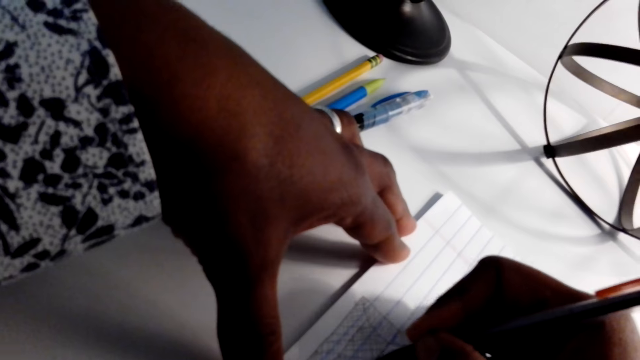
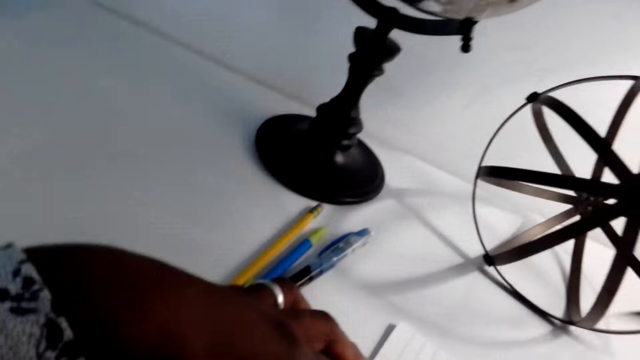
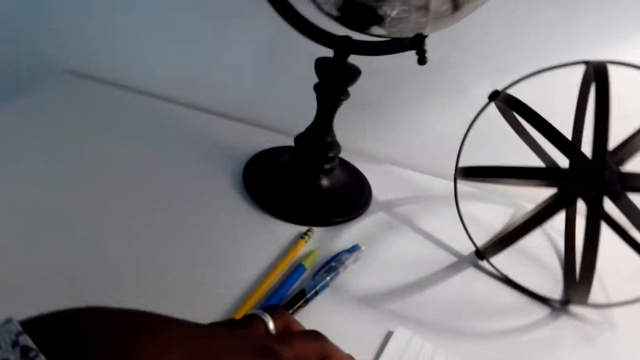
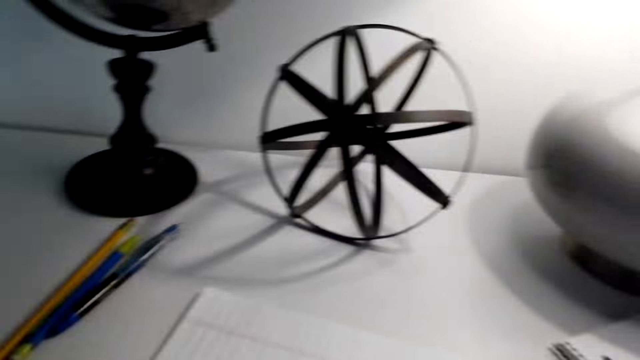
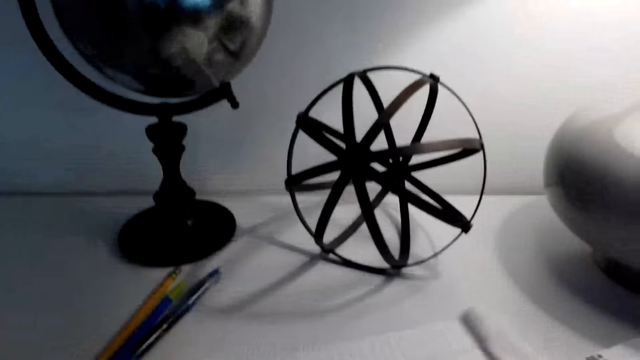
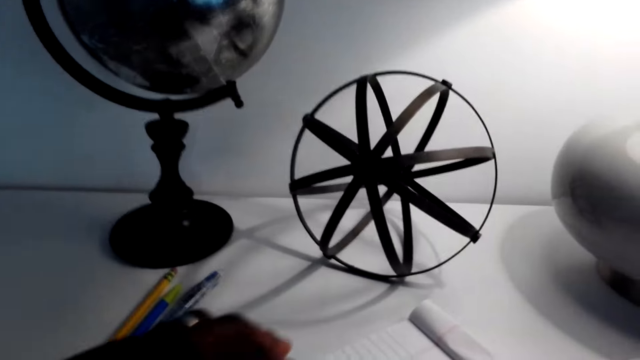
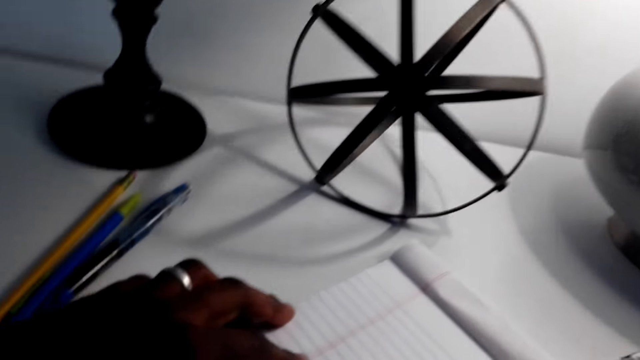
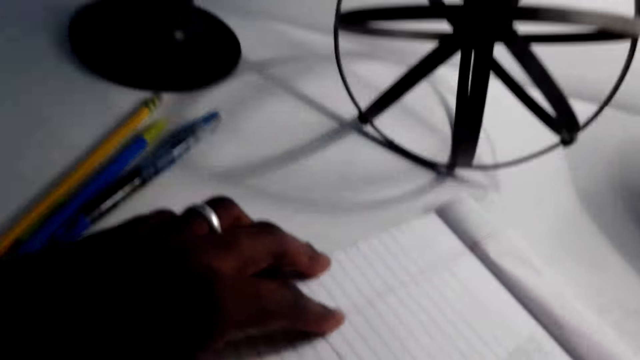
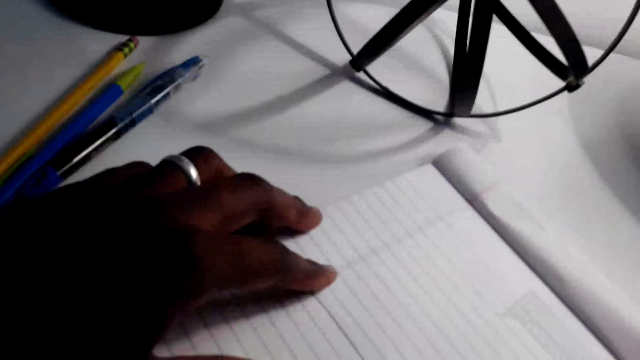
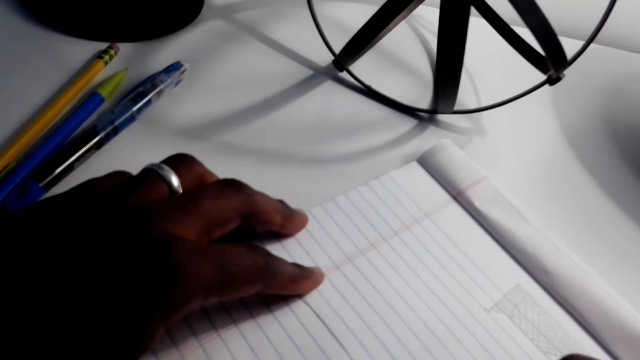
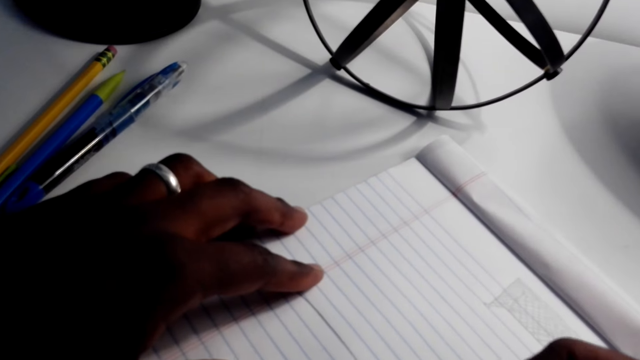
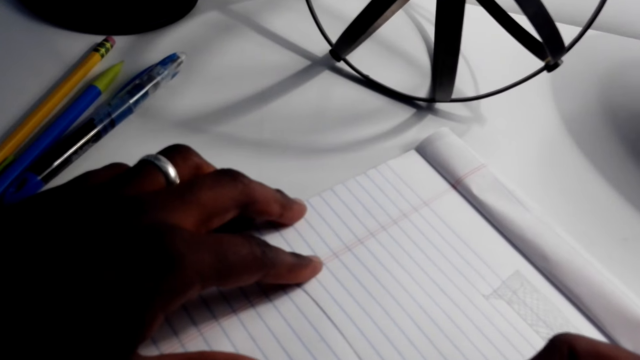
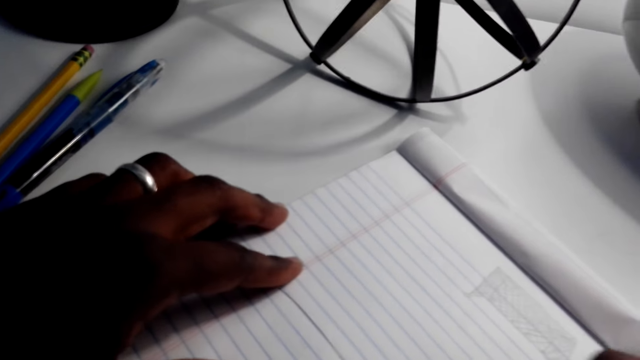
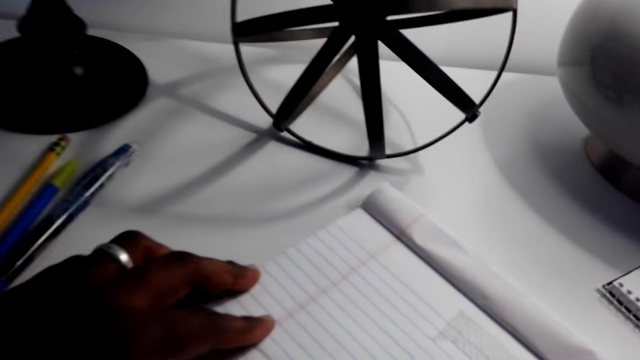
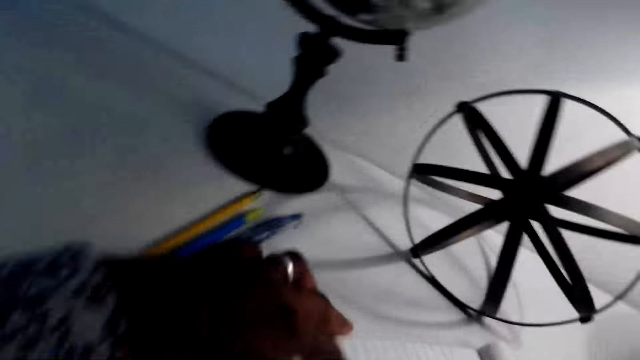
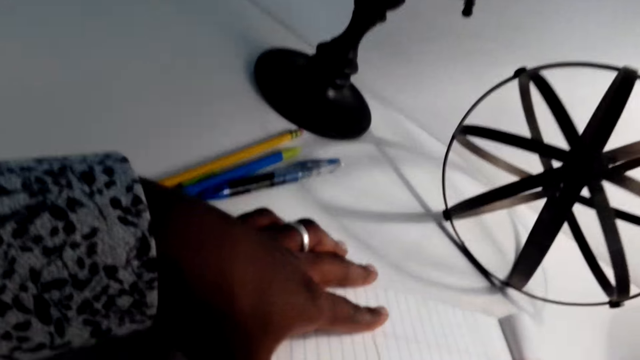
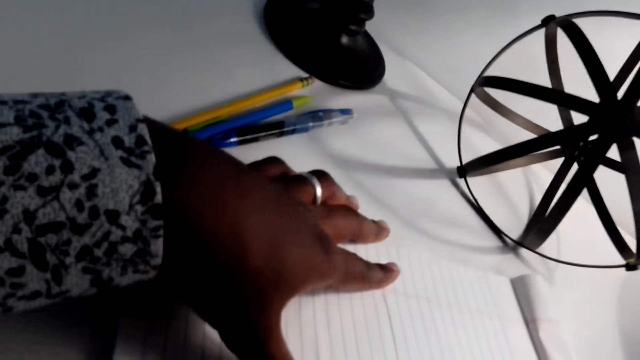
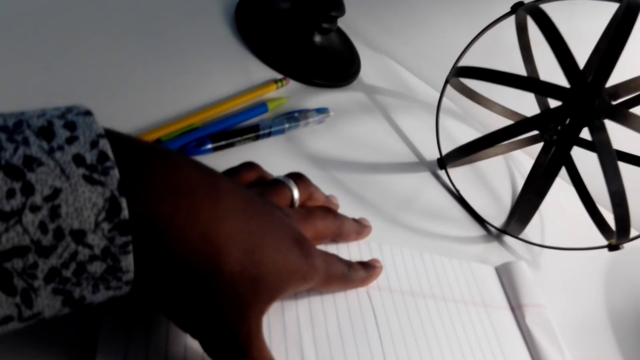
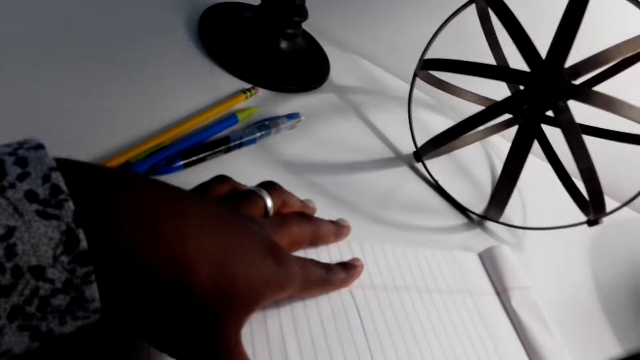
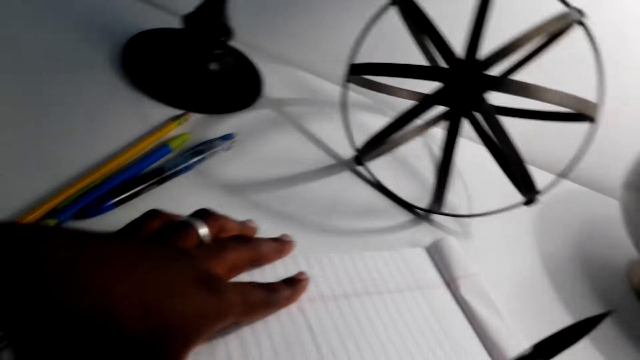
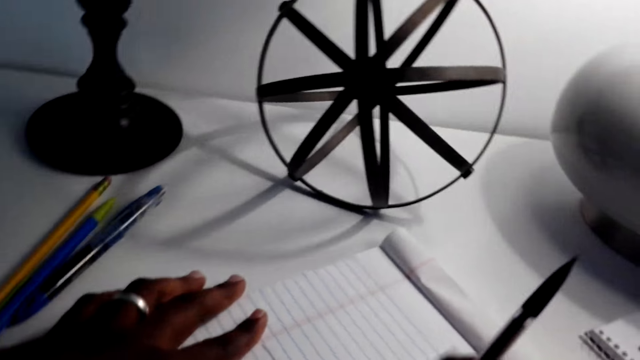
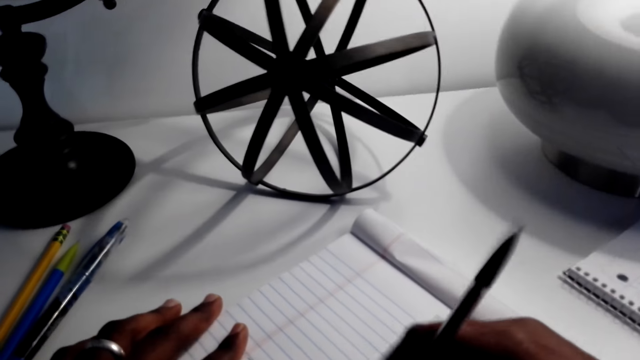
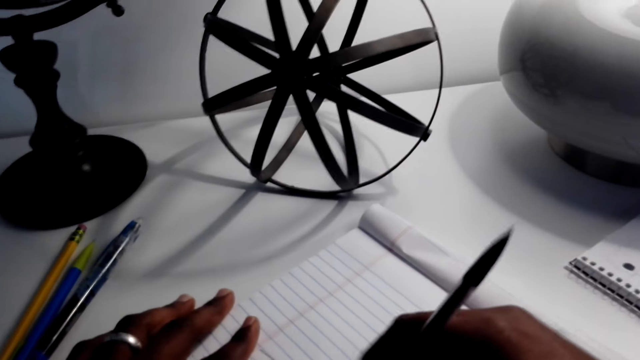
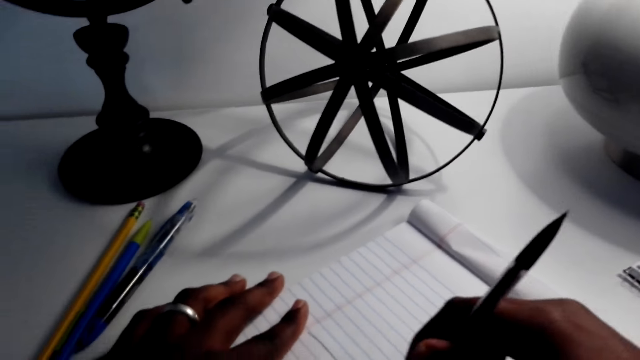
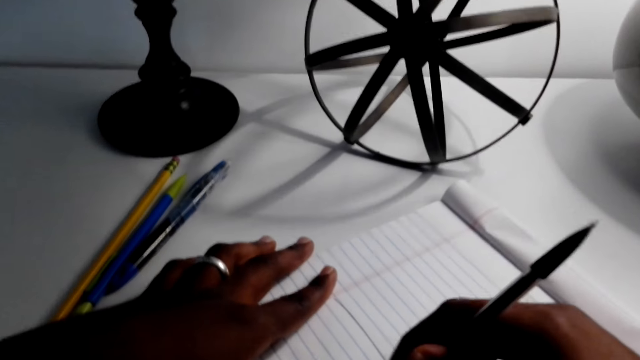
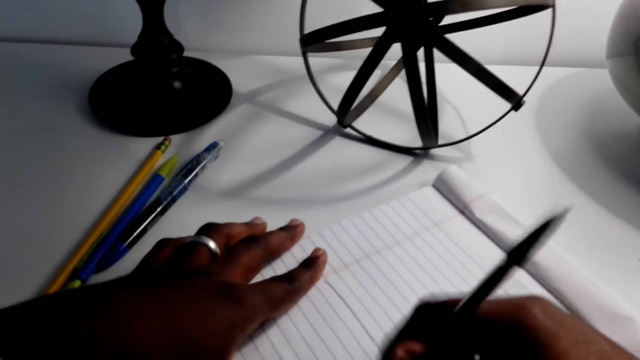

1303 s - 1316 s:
The camera wearer turns a book. They draw on a paper with a pen. They erase the paper. They rub on the drawing paper.

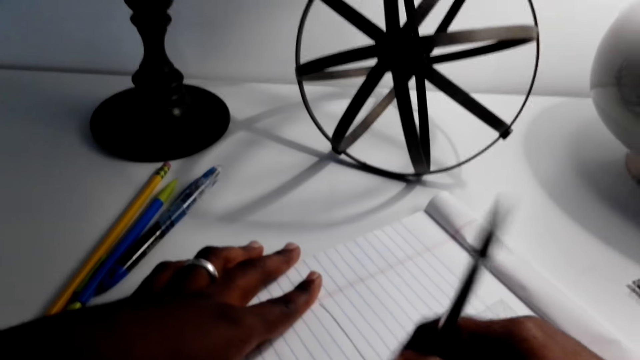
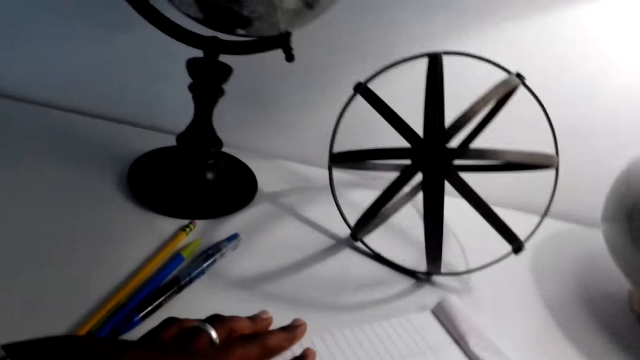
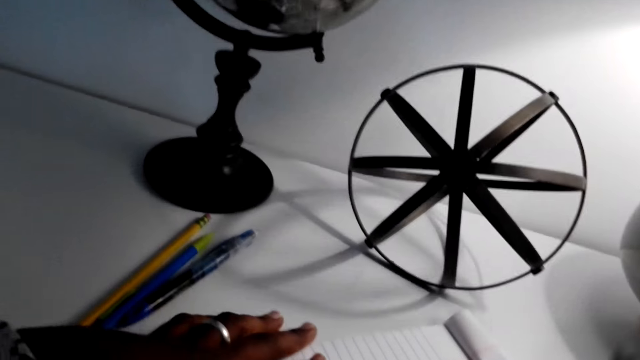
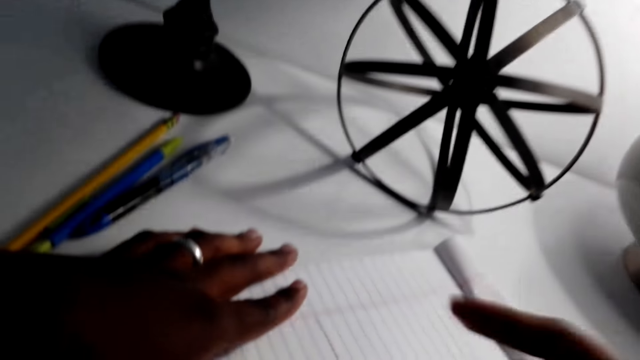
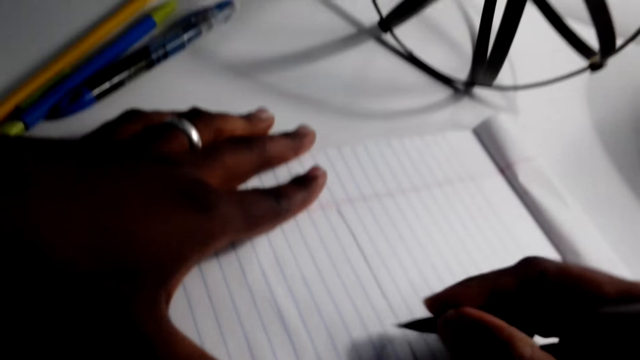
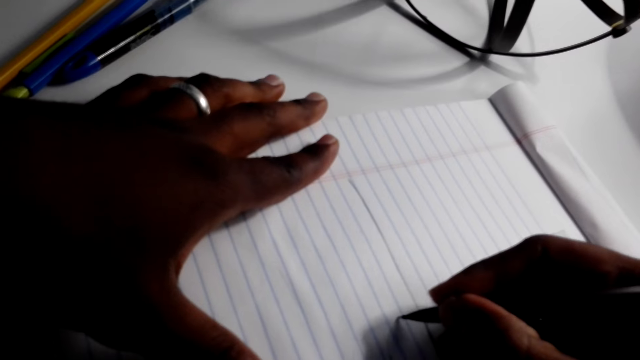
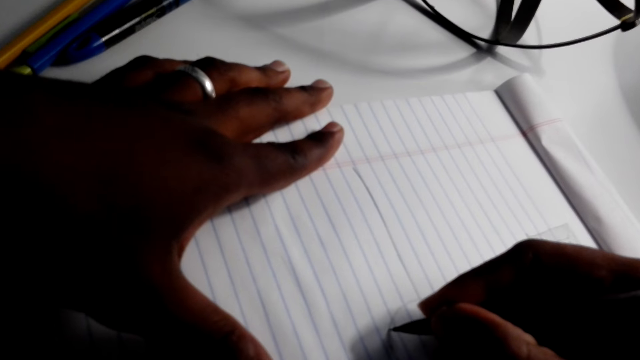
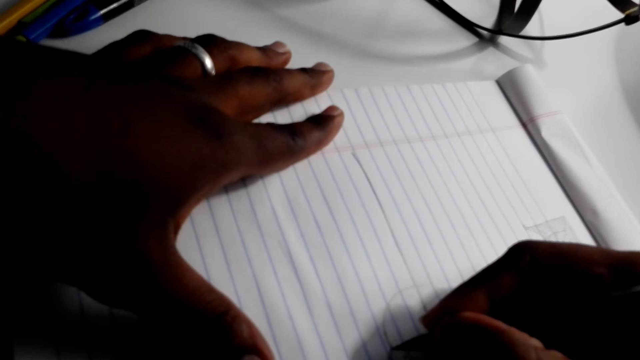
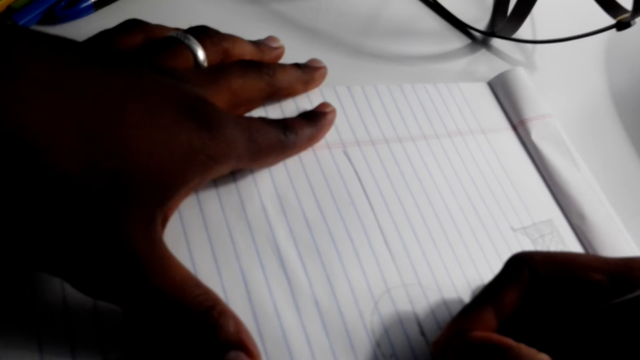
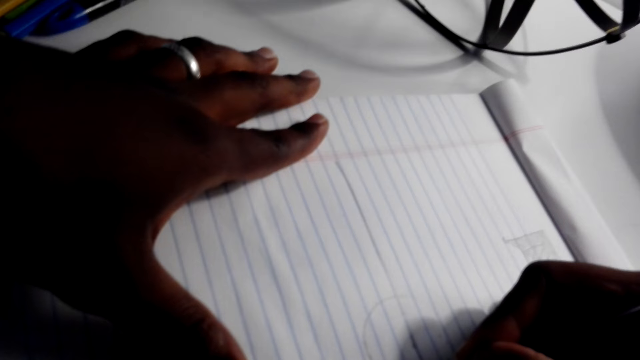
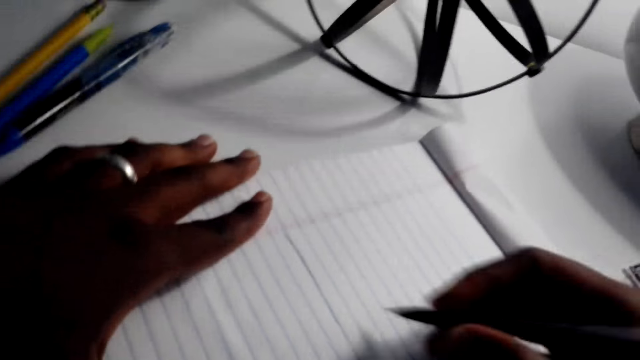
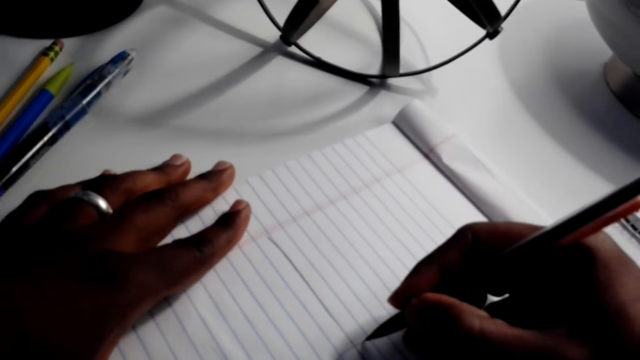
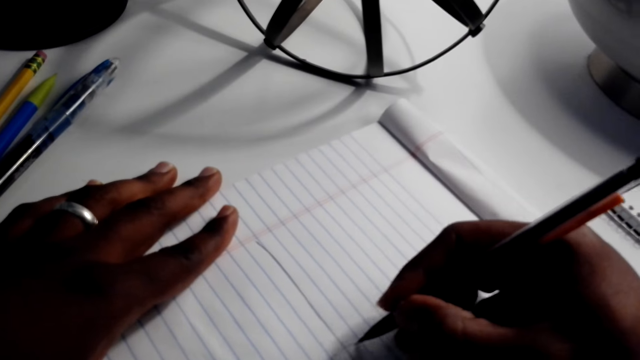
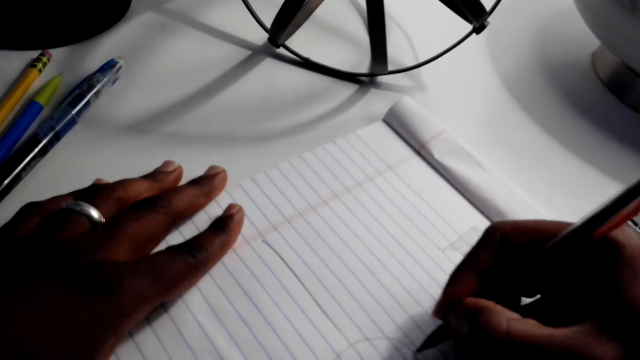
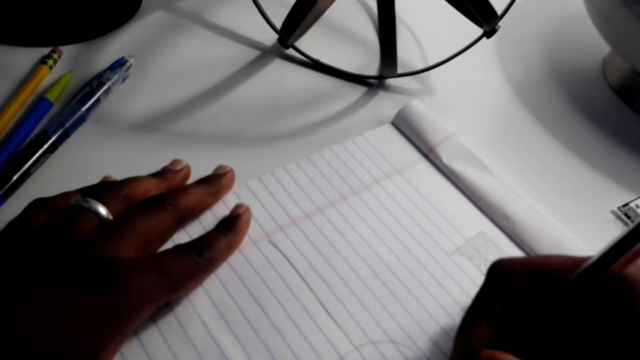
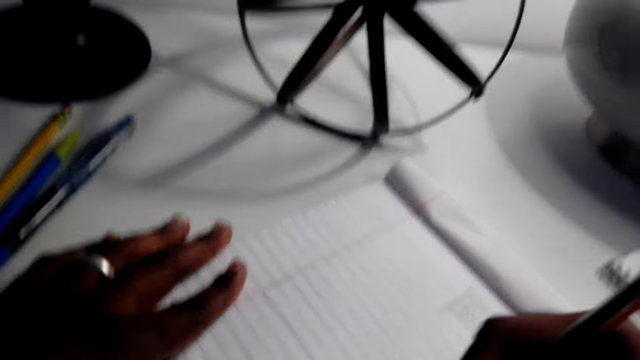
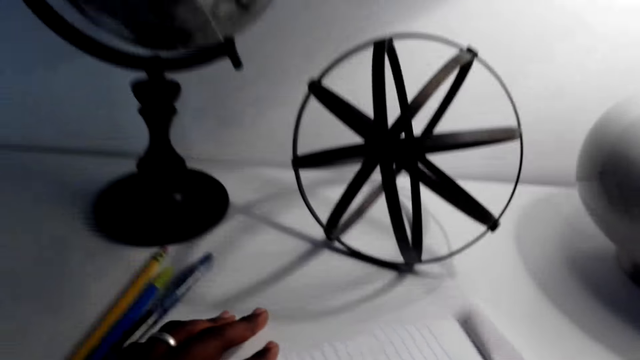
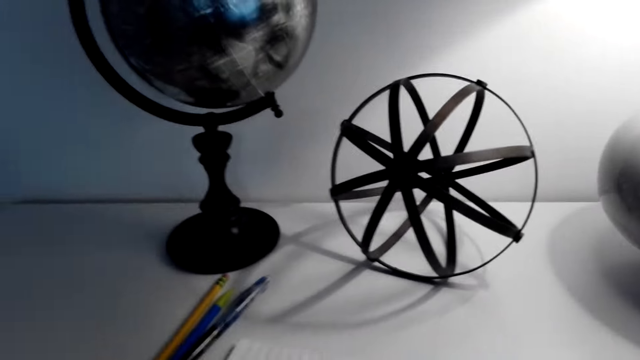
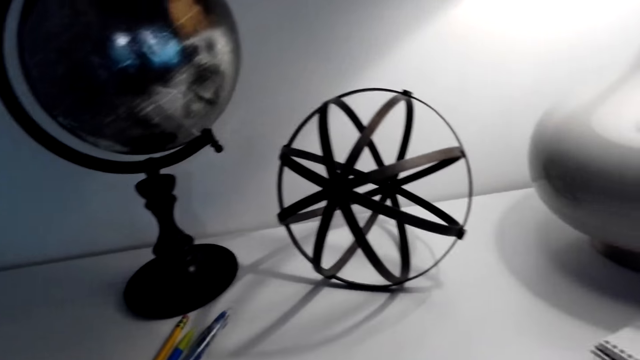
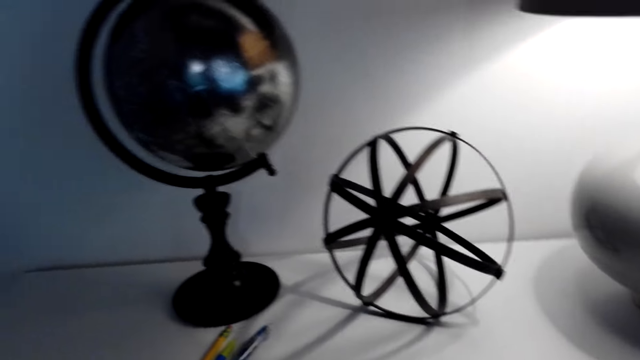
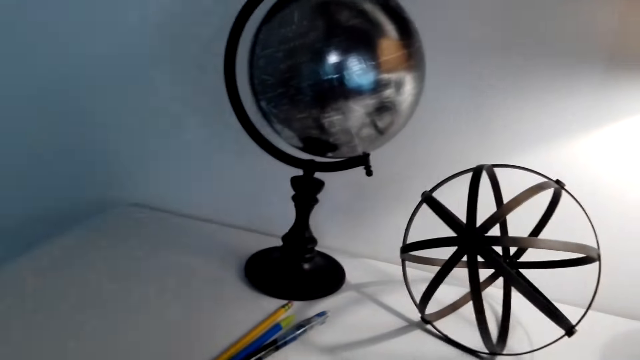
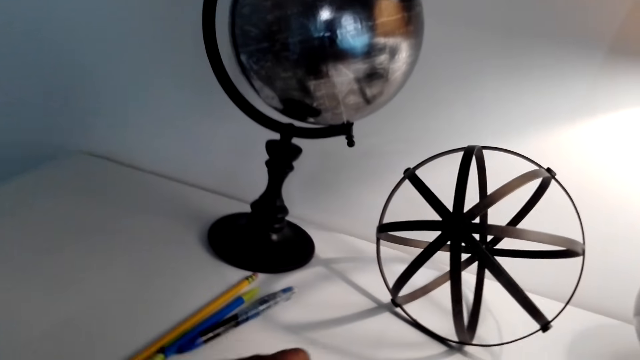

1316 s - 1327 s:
The camera wearer wipes a paper. They draw on the paper with a pen. They turn a book.
